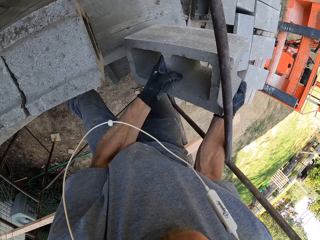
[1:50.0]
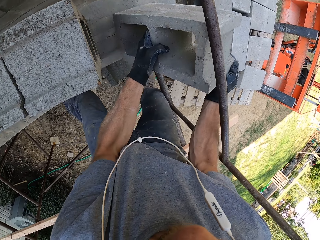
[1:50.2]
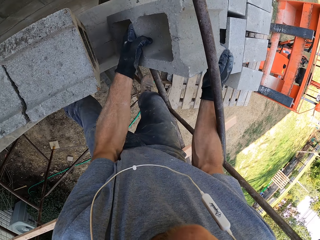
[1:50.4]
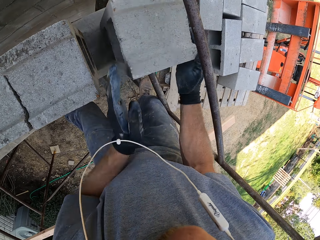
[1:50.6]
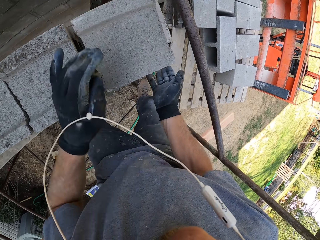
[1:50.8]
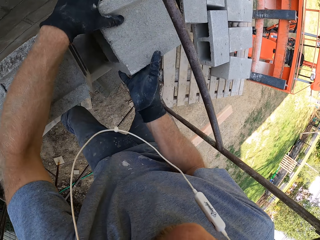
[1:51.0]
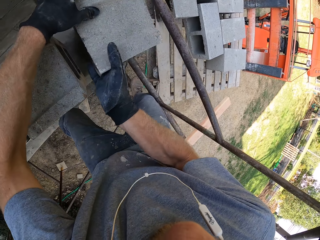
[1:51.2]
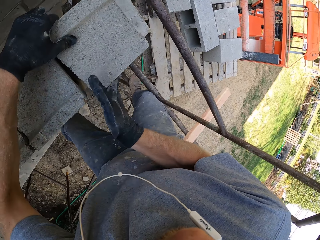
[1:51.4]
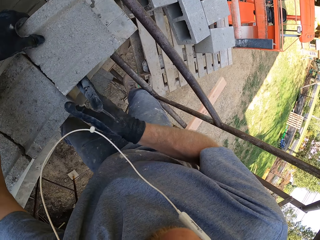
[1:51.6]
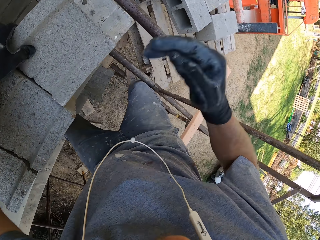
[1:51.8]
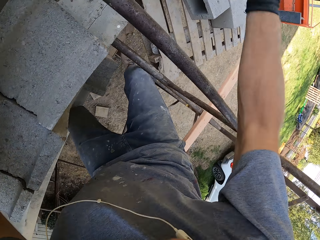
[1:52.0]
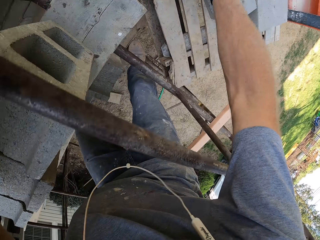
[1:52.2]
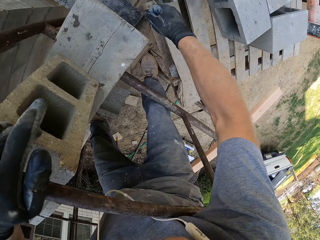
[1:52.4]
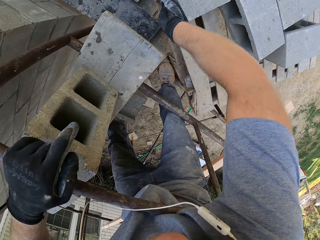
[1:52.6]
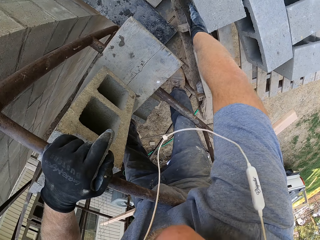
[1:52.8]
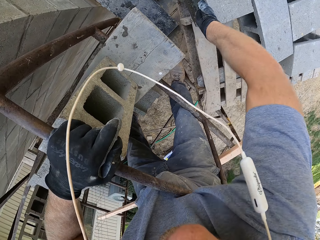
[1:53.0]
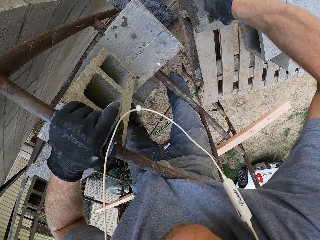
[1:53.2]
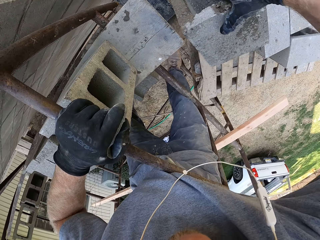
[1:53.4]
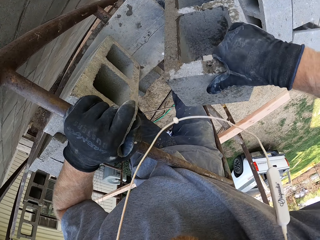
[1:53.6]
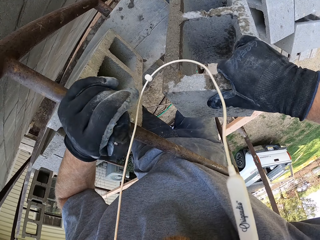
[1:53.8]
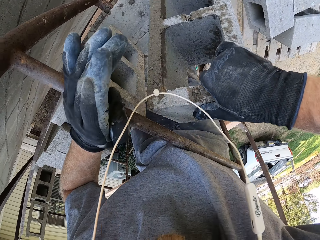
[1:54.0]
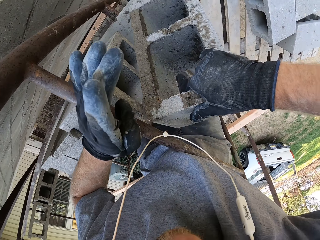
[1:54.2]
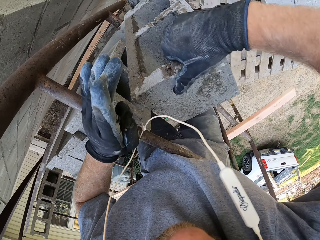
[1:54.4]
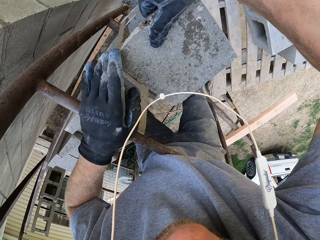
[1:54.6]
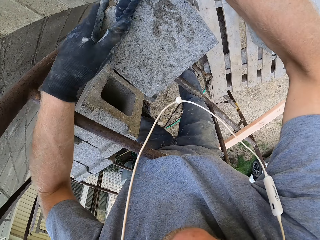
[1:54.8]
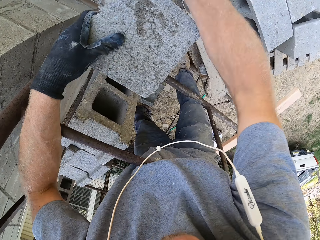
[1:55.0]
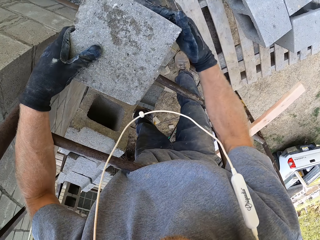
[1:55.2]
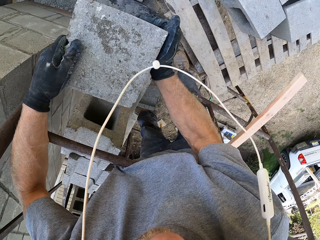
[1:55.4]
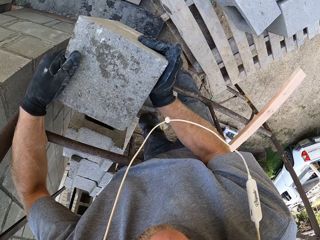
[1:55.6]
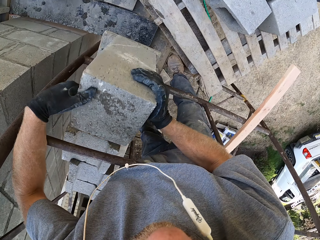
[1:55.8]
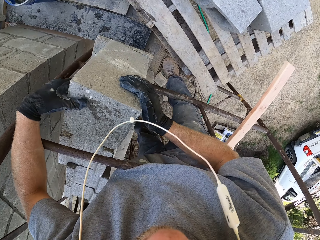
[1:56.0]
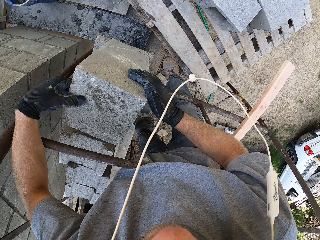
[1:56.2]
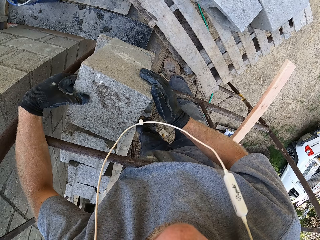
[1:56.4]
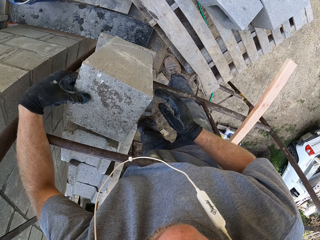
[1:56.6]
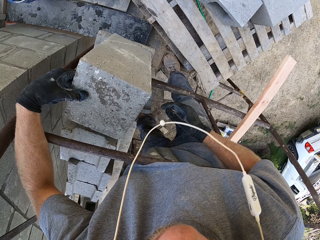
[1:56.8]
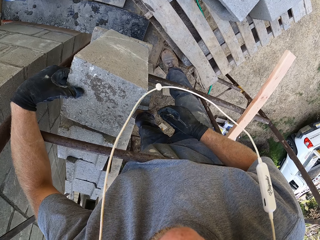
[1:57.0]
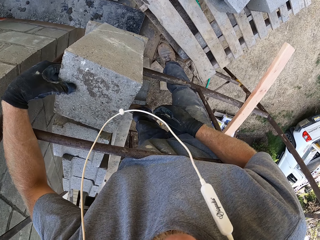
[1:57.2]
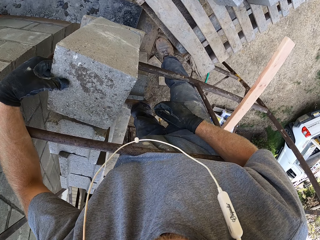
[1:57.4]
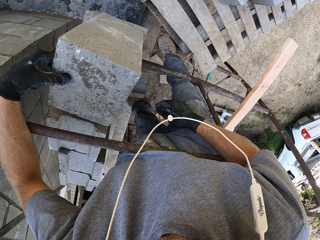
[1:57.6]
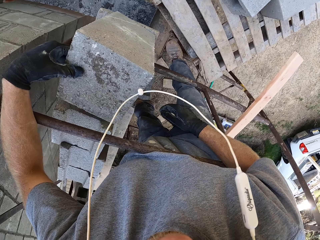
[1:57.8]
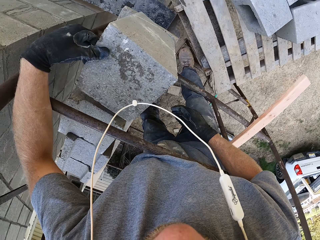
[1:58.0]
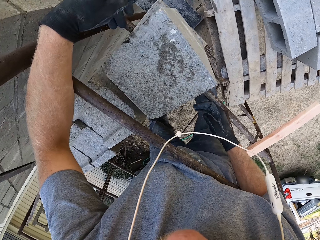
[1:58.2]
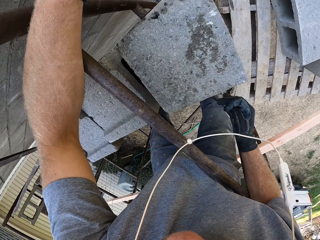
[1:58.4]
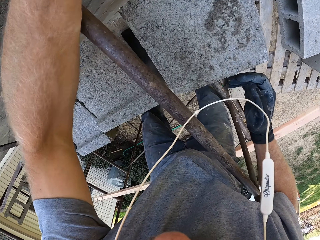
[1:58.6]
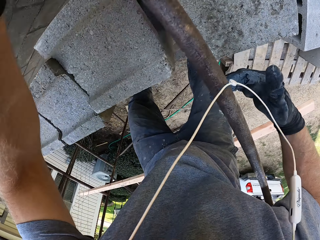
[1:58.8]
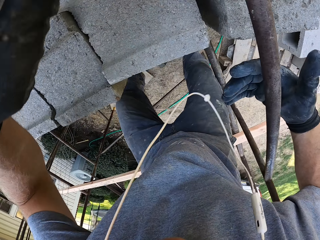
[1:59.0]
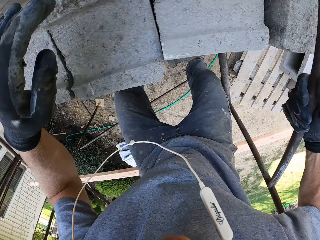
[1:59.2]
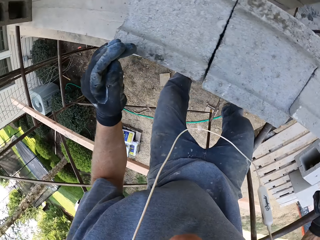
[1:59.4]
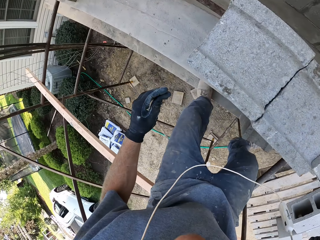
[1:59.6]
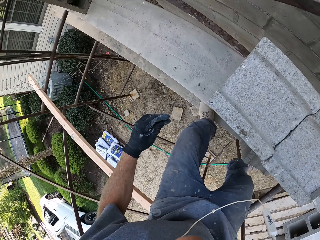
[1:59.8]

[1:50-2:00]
The camera wearer stares at the bricks.

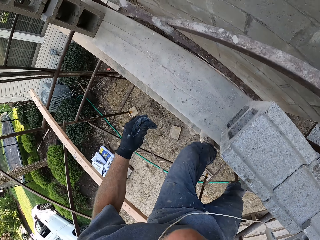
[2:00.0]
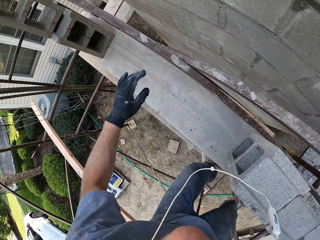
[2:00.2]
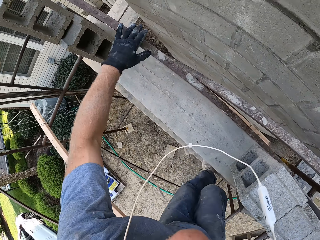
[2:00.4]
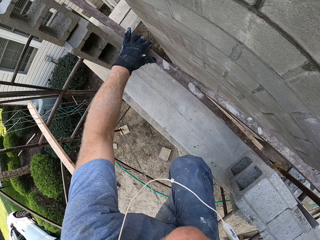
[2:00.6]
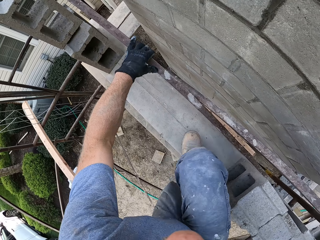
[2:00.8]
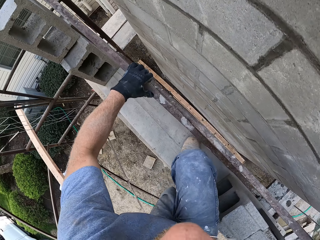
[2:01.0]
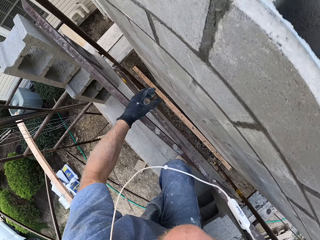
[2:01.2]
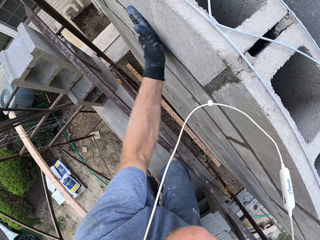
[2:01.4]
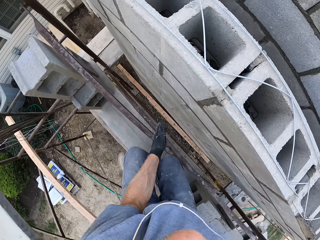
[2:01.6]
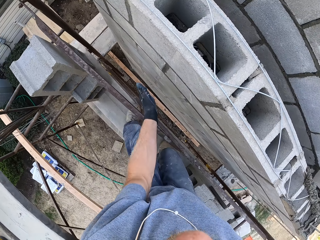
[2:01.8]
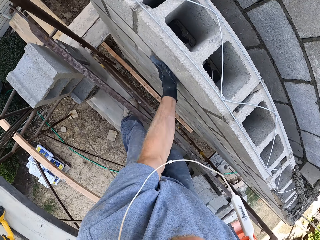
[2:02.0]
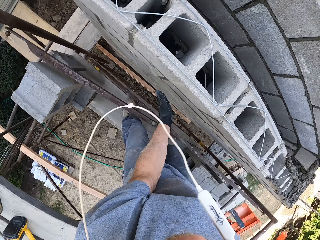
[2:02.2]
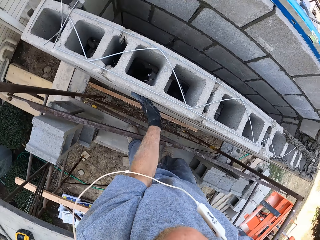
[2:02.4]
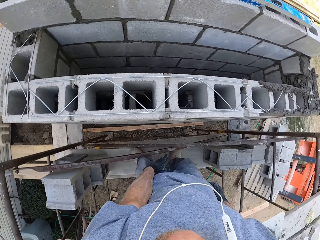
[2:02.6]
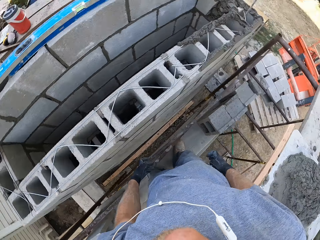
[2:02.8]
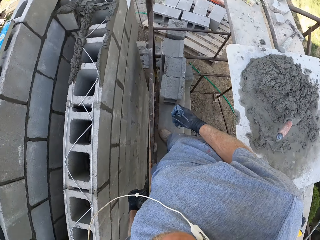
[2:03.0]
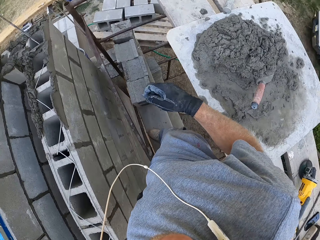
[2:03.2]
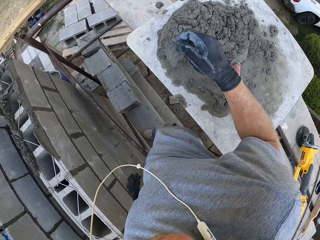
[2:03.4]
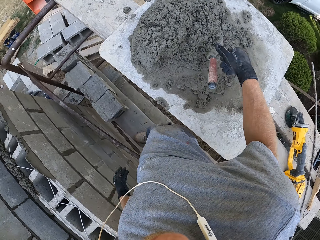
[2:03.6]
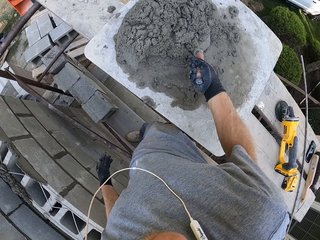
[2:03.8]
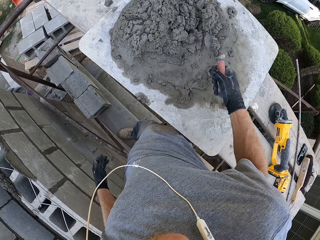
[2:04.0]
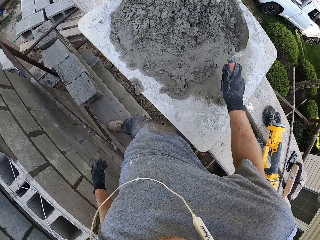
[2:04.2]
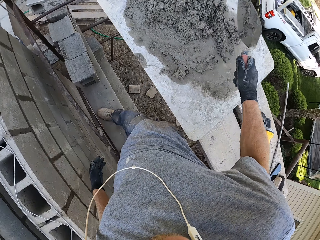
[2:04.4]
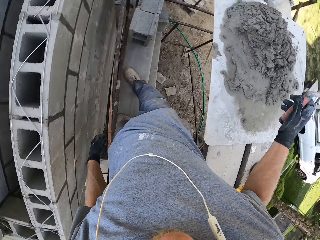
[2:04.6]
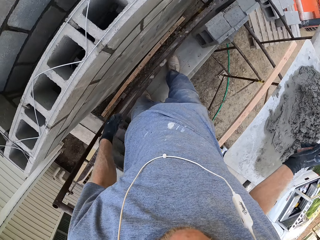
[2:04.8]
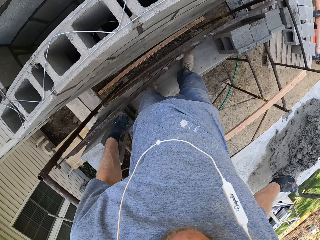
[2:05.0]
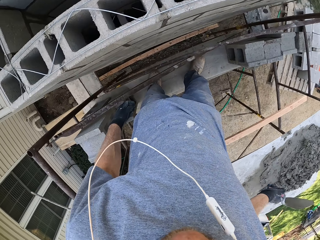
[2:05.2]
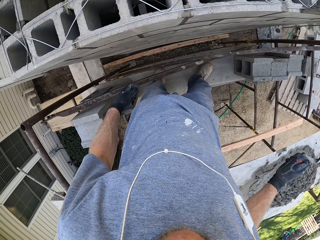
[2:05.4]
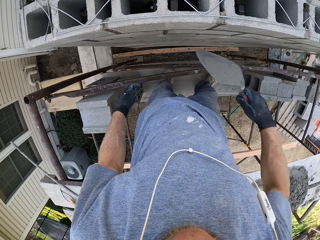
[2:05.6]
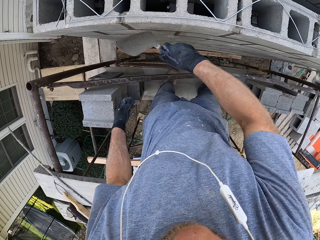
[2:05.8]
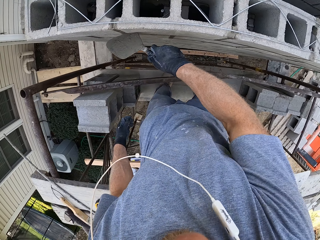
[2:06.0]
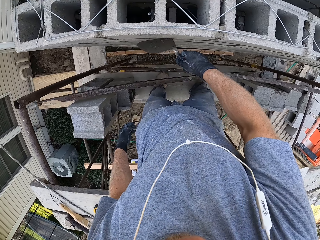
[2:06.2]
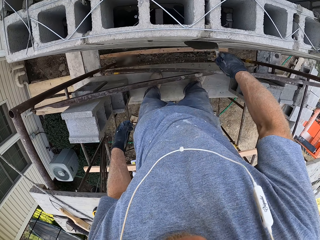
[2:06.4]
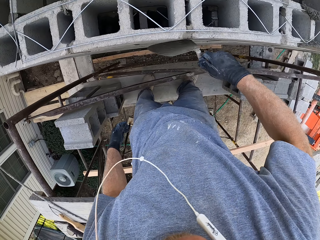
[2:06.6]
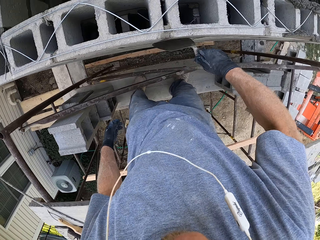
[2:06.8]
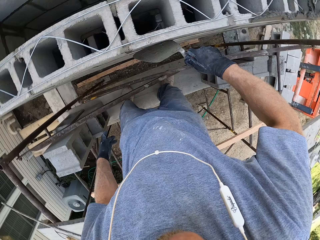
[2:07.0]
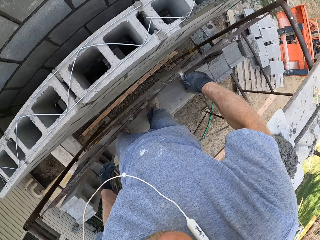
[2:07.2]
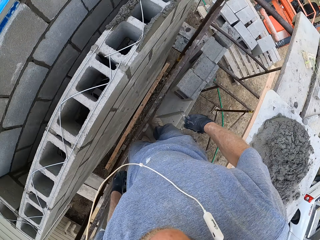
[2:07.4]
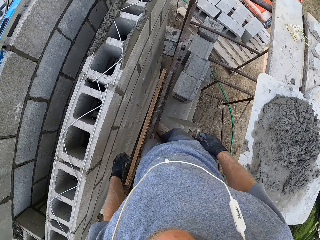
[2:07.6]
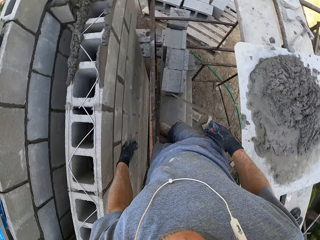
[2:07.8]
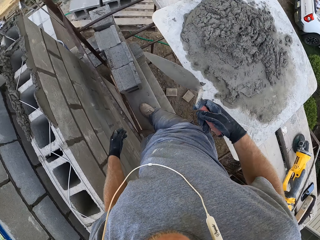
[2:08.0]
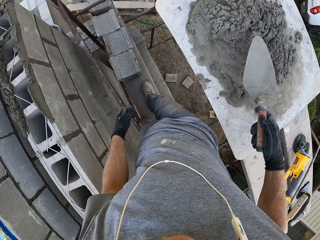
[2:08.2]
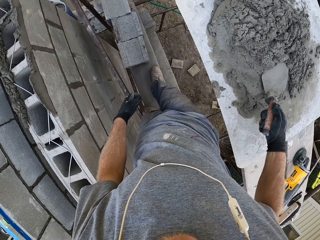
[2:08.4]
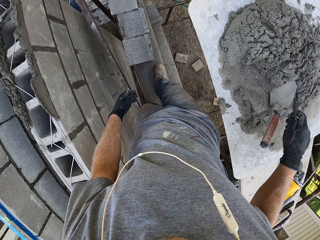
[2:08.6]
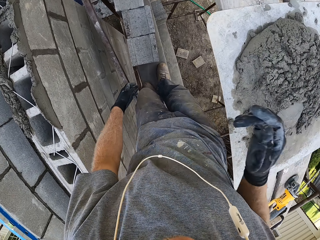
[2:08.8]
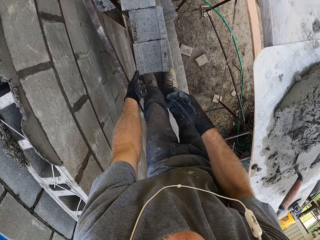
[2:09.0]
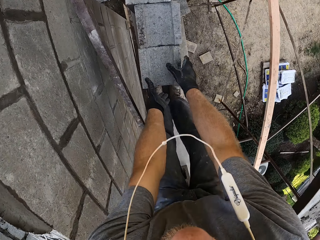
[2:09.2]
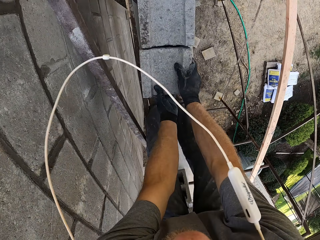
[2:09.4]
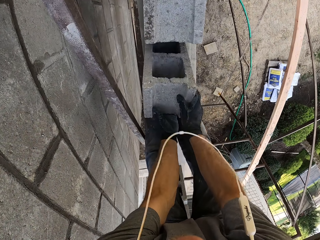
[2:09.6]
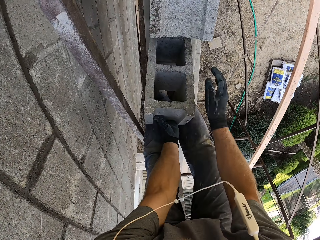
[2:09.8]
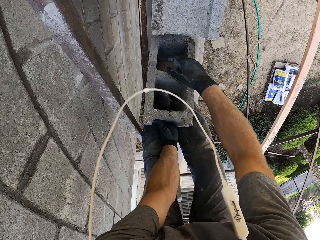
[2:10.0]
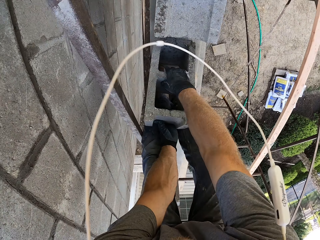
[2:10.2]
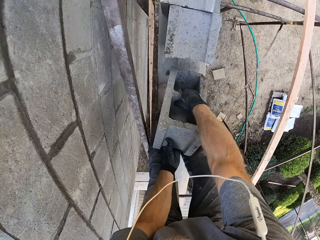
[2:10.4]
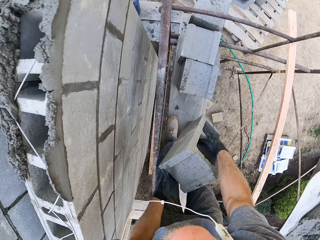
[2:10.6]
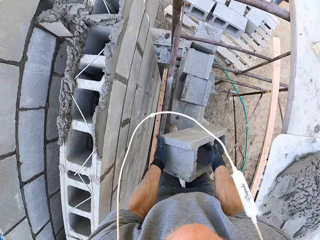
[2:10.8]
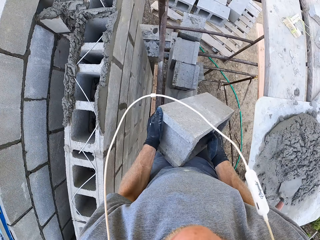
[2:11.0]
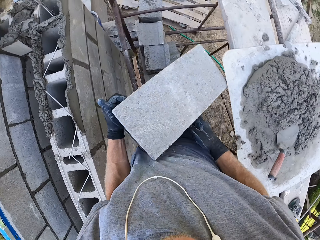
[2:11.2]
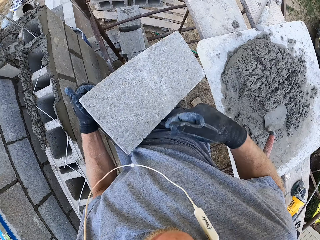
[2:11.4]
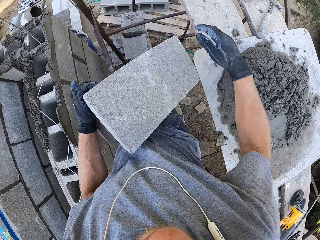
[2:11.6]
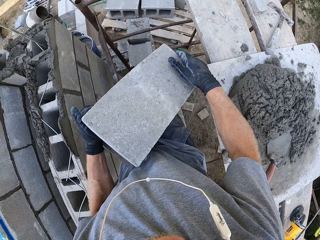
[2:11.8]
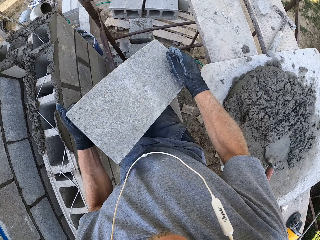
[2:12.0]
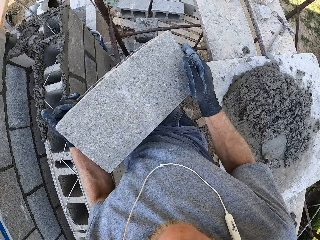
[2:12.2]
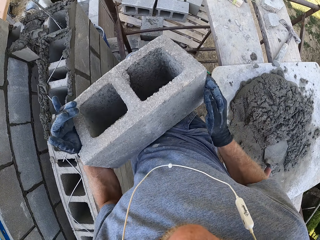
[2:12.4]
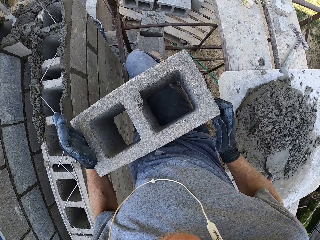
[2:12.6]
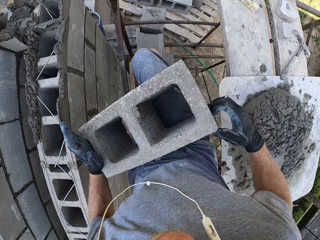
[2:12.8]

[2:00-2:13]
The camera wearer climbs up the scaffold. They dust off the wall. They pick up a trowel. They scrape the wall. They place the trowel on the concrete mixture. They pick up a brick.
